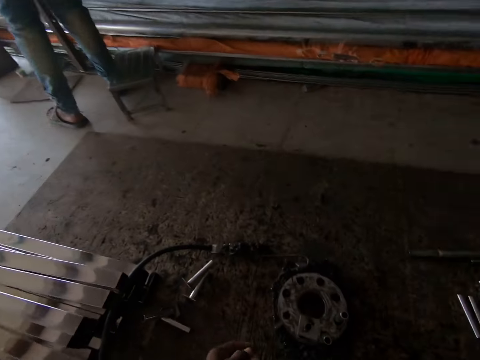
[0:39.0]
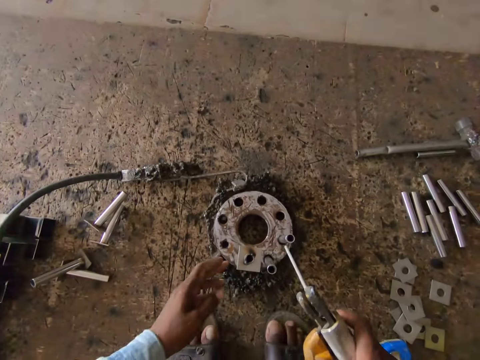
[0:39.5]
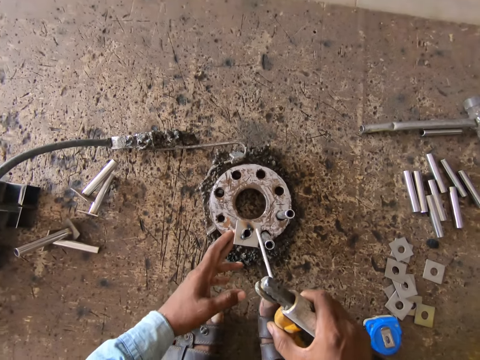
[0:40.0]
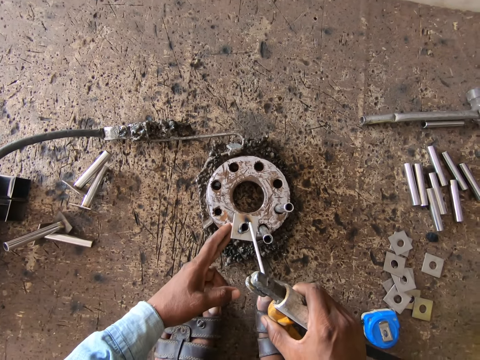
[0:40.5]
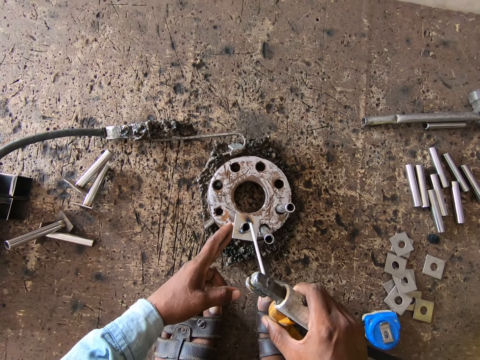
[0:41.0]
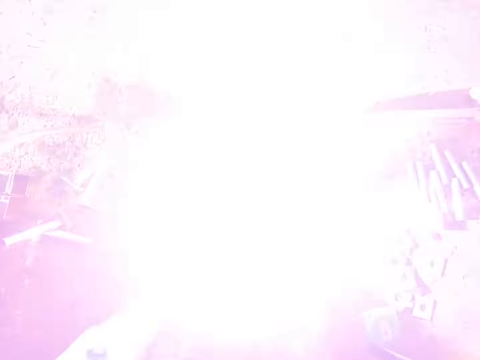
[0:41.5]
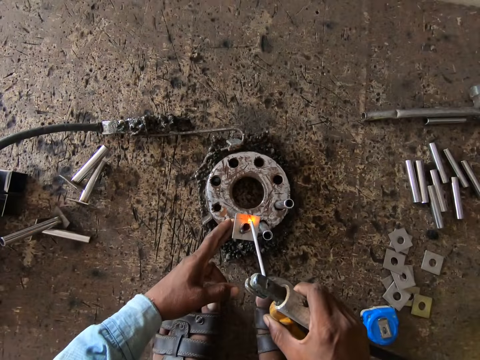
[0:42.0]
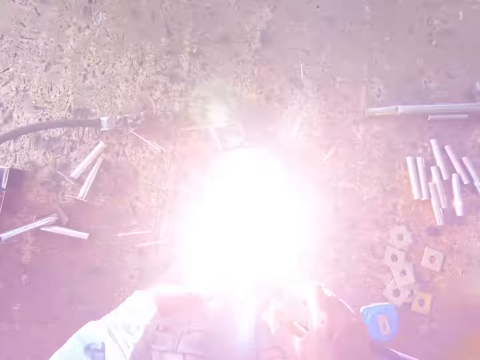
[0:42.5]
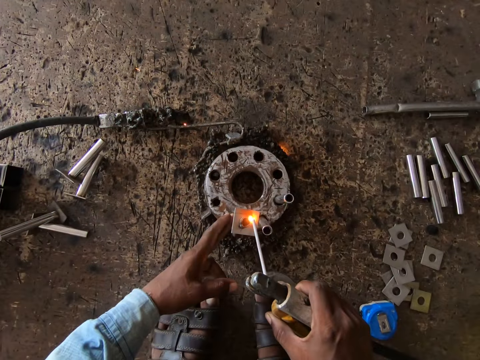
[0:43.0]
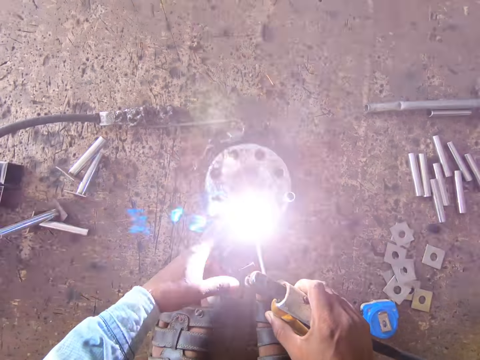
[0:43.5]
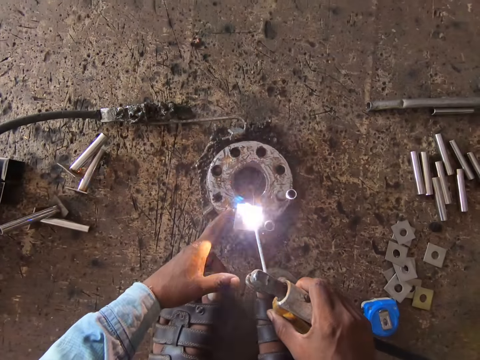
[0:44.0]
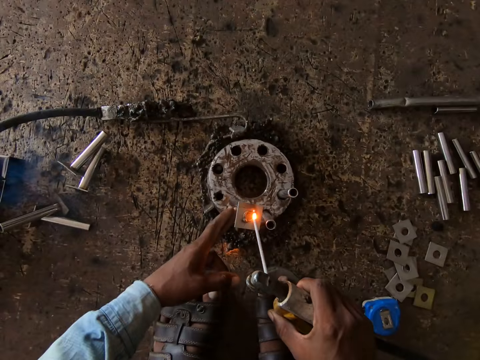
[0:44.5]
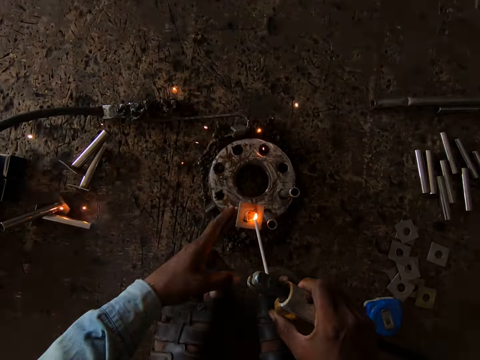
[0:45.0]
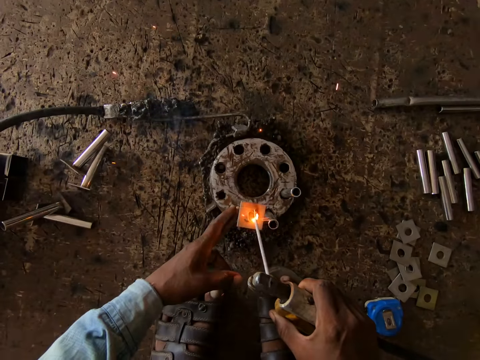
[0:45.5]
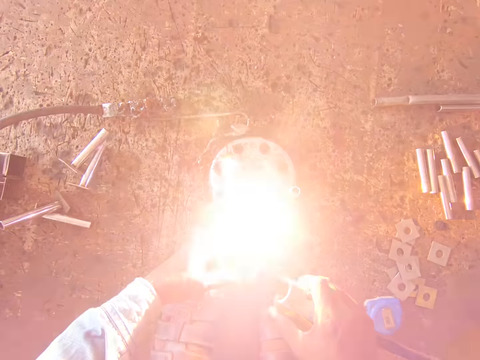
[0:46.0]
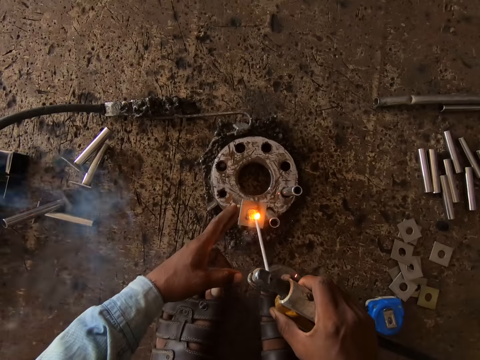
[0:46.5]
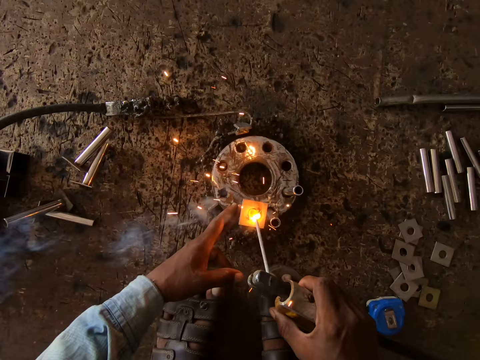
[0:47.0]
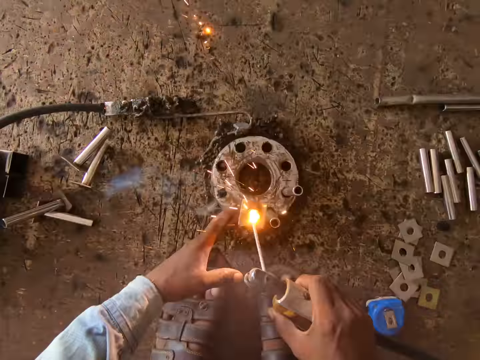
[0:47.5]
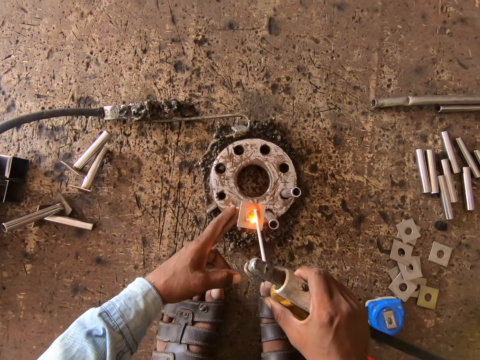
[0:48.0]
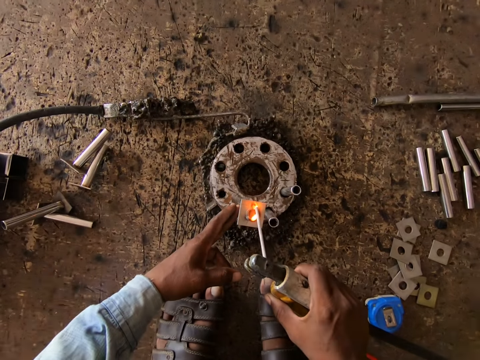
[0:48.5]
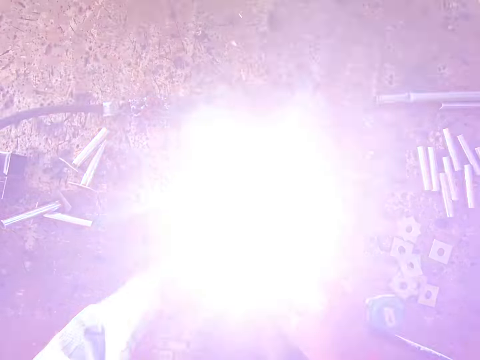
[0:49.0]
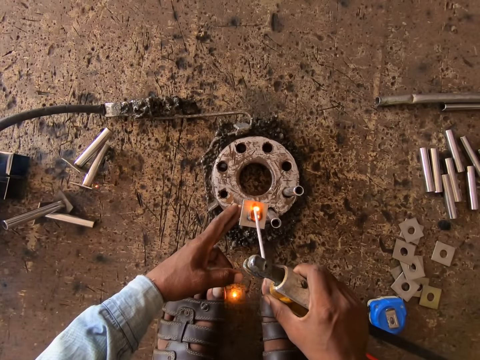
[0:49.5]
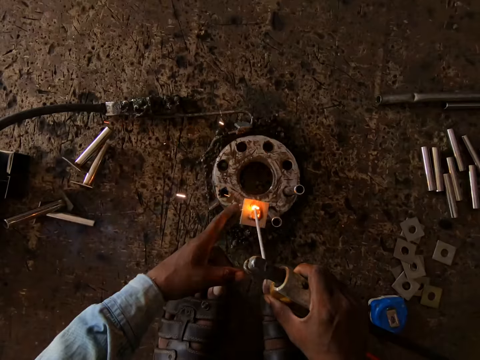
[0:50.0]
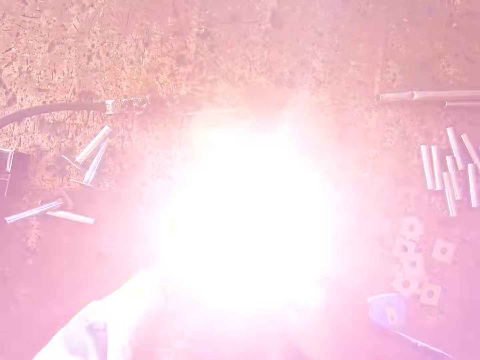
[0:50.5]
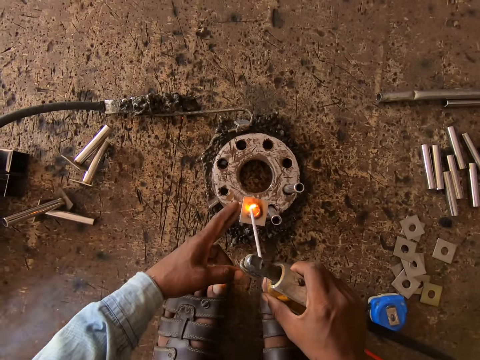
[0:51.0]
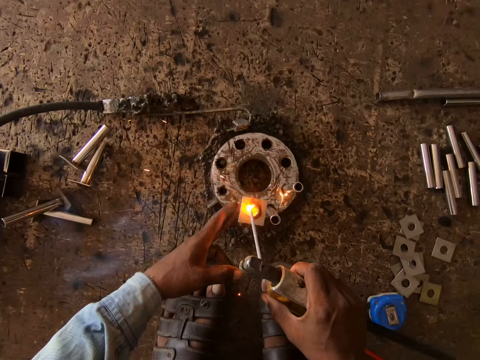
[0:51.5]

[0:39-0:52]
The camera wearer looks around. He holds the metal pipe with his left hand. He welds the metal pipe in the metal ring with the electrode holder in his right hand.

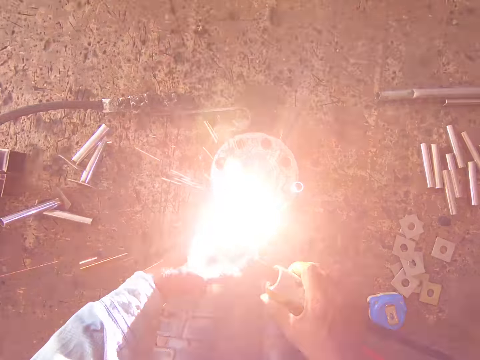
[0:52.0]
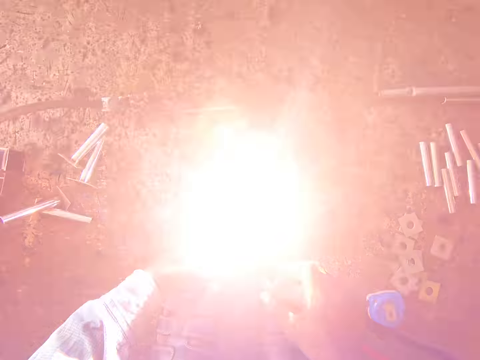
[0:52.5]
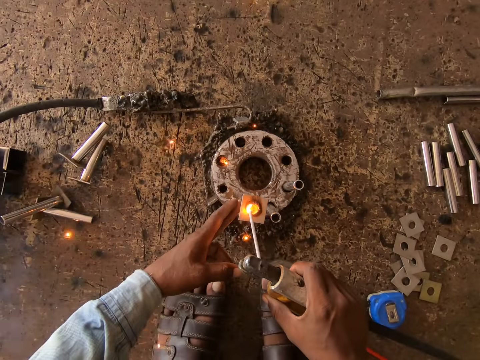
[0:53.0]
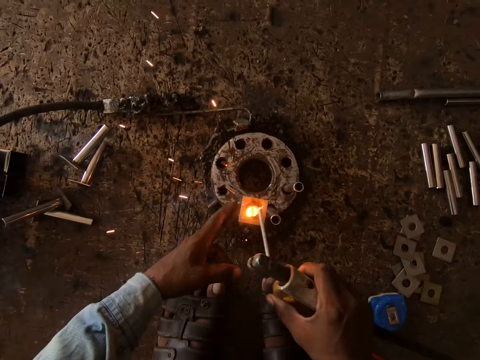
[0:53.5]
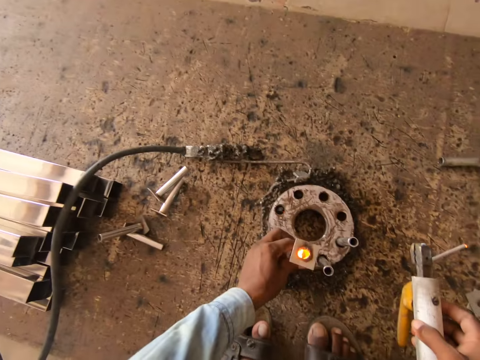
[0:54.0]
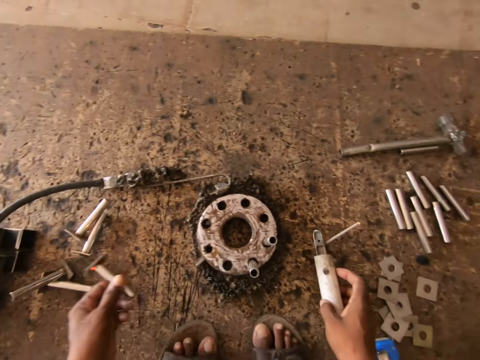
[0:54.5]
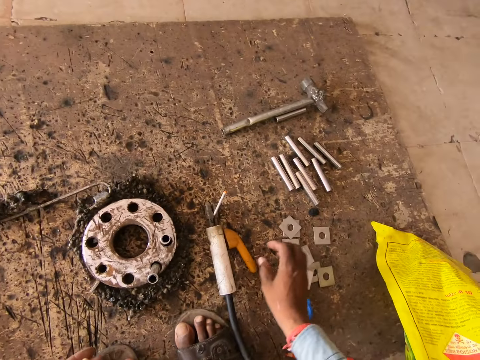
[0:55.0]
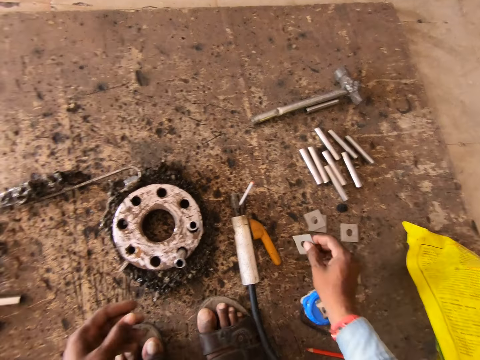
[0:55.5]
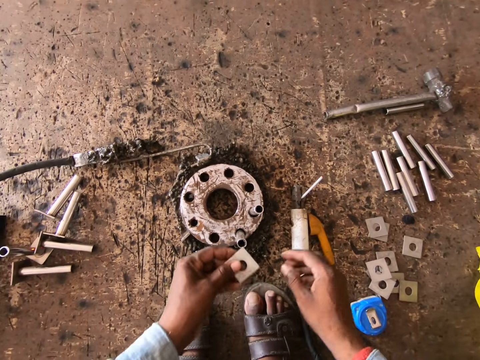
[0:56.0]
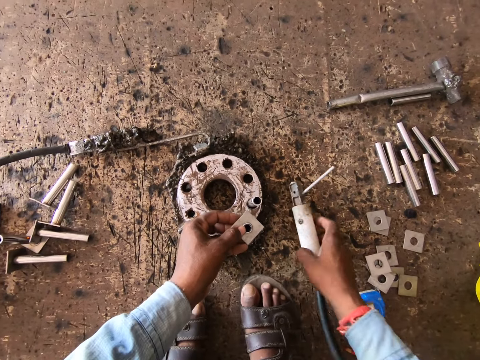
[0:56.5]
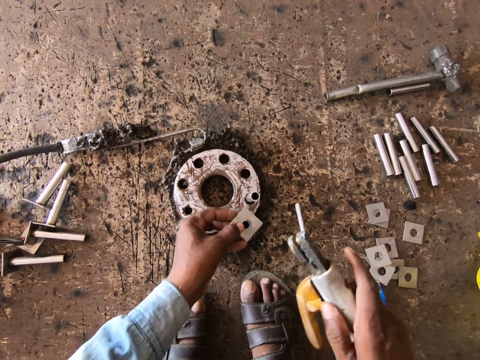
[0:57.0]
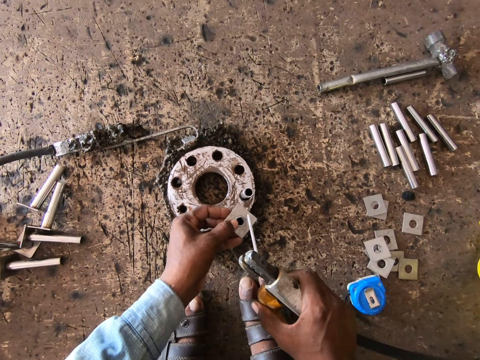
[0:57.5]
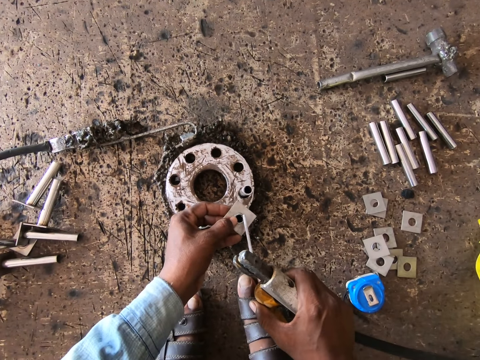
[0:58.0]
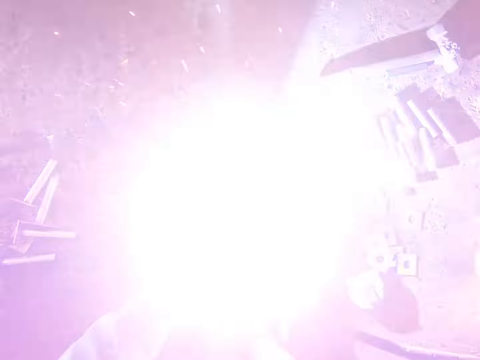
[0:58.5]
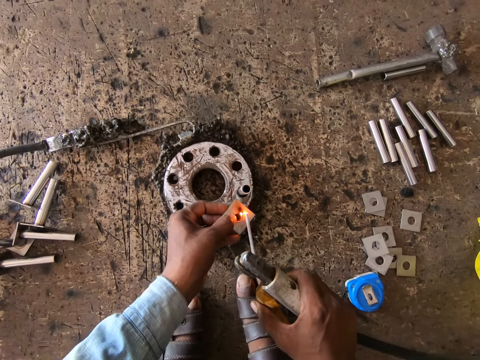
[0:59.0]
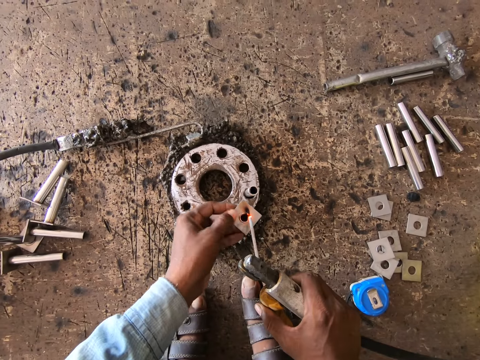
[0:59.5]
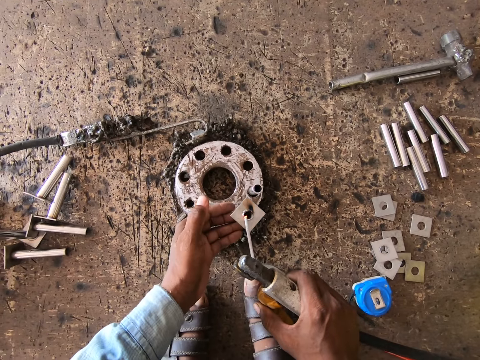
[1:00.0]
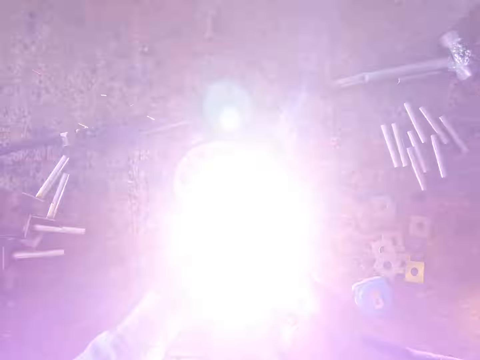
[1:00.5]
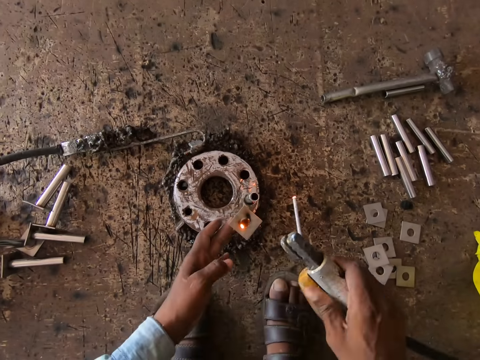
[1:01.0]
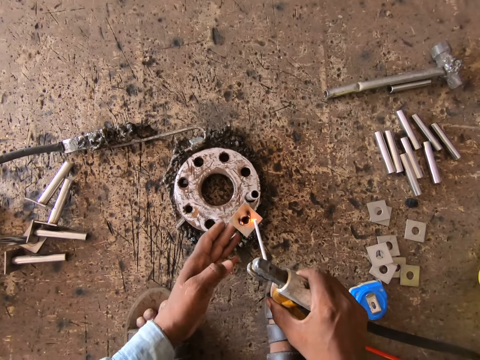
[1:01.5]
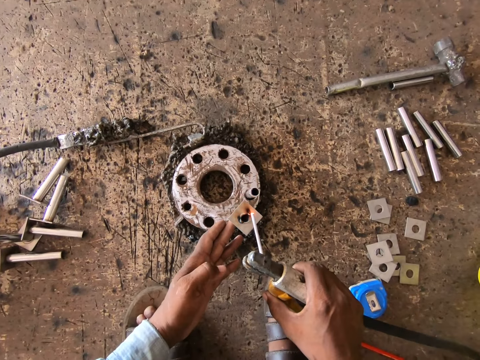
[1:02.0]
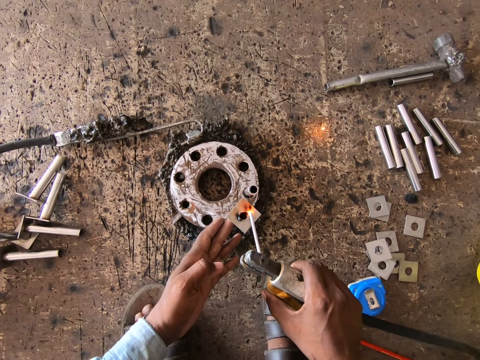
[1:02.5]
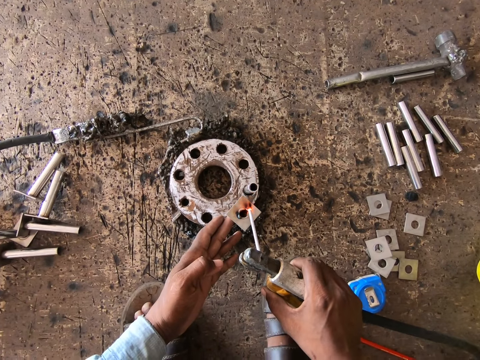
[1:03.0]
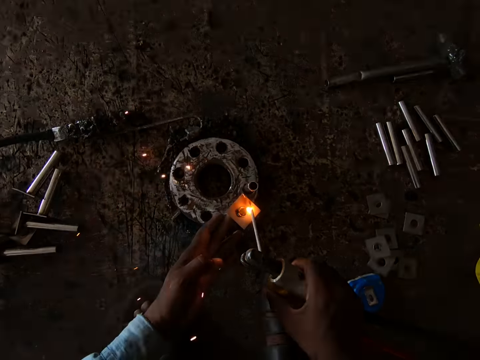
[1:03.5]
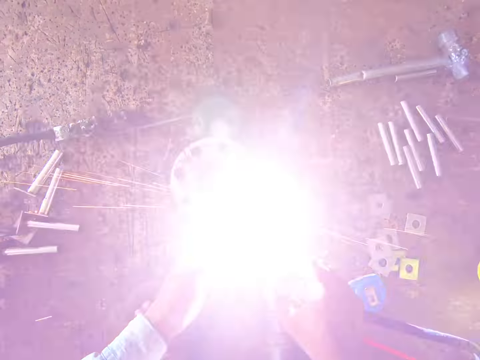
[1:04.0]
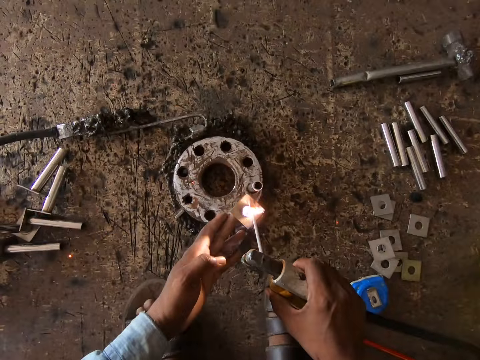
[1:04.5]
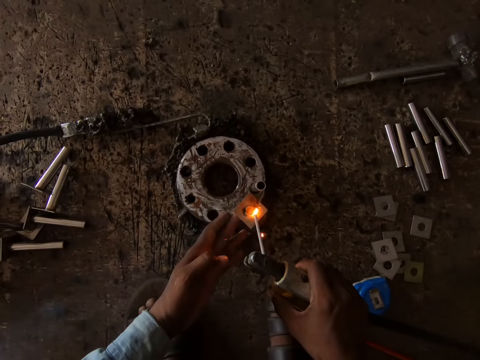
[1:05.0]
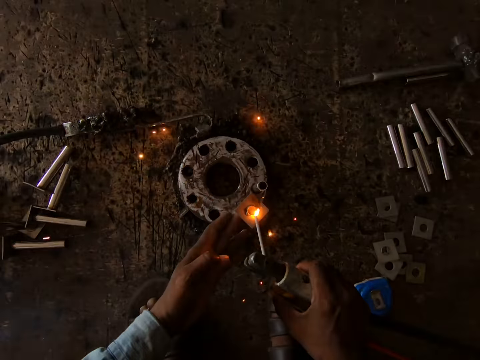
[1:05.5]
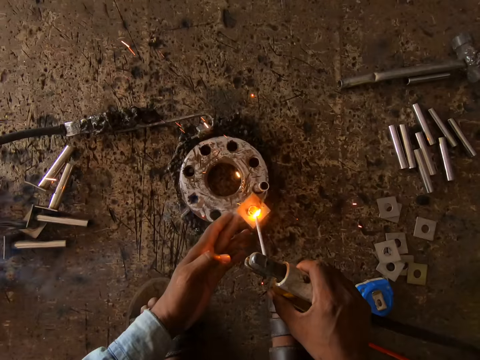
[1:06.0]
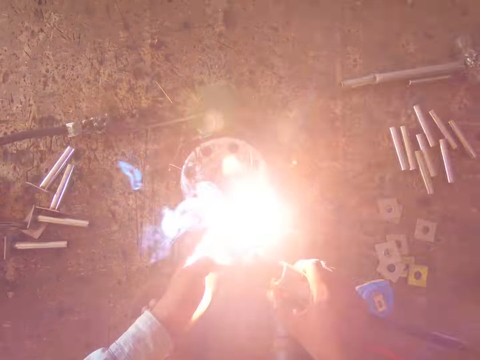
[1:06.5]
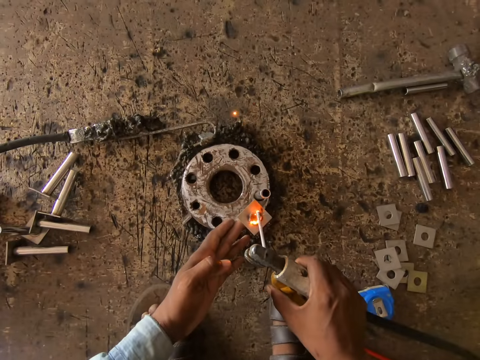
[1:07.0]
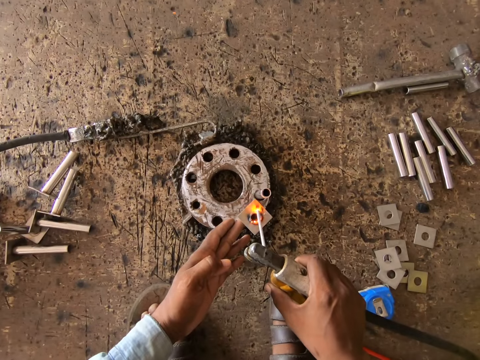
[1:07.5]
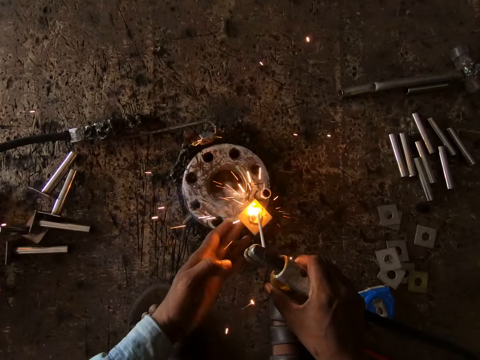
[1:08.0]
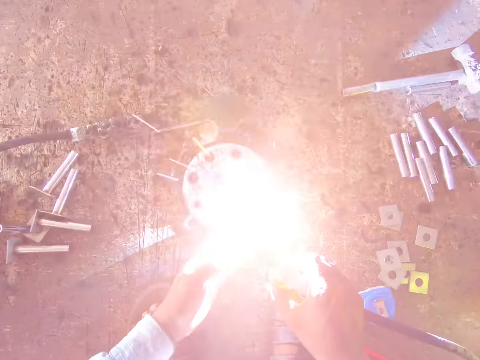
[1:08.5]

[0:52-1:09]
The camera wearer removes the metal pipe from the metal ring with his left hand. He drops the metal pipe on the board with his left hand. He drops the electrode holder on the board with his right hand. He picks up a metal plate from the board with his right hand. He passes the metal plate from his right hand to his left hand. He picks up the electrode holder from the board with his right hand. He places the metal plate on a metal pipe in the metal ring with his left hand. He holds the metal plate to the metal pipe with the left hand. He welds the metal plate to the metal pipe with the electrode holder in his right hand.
